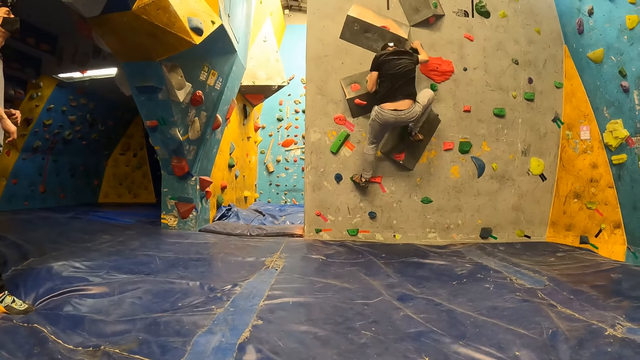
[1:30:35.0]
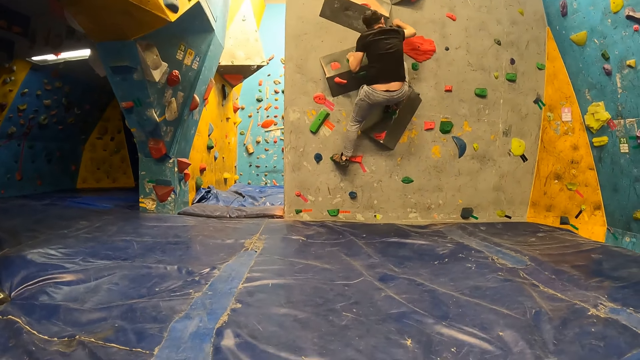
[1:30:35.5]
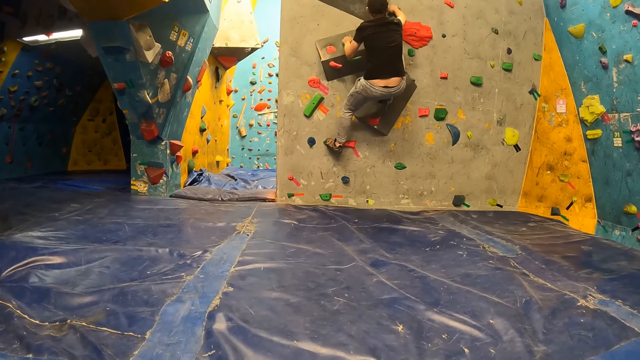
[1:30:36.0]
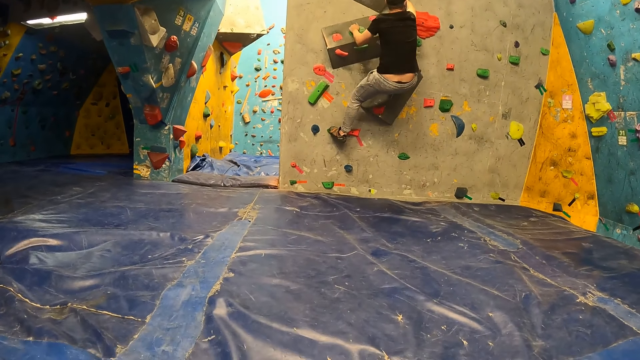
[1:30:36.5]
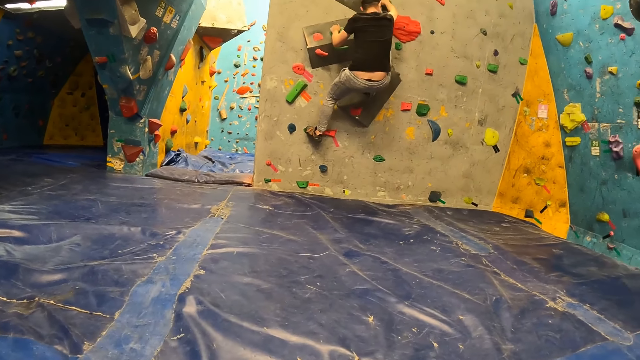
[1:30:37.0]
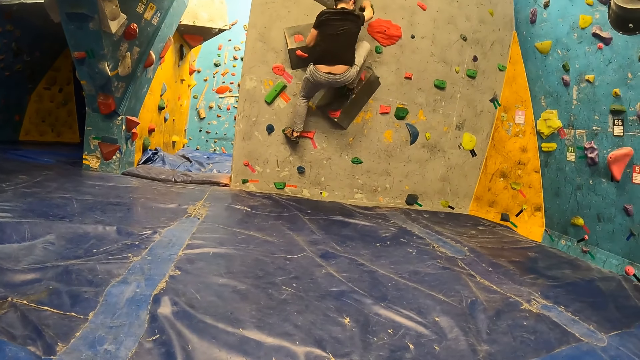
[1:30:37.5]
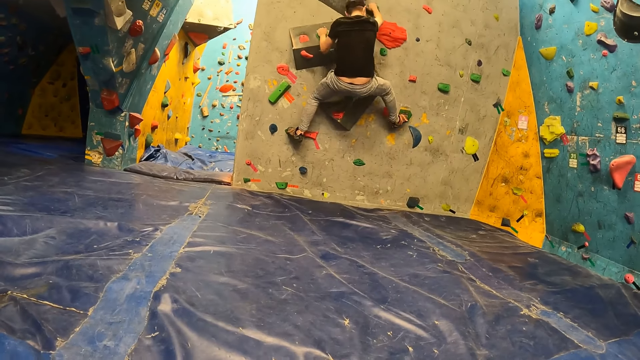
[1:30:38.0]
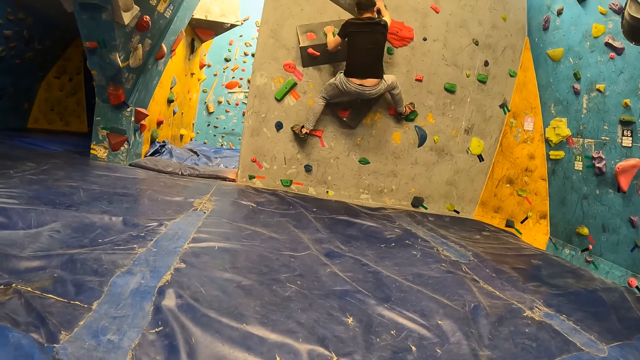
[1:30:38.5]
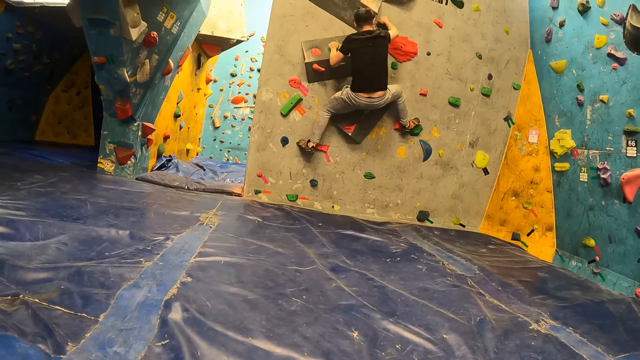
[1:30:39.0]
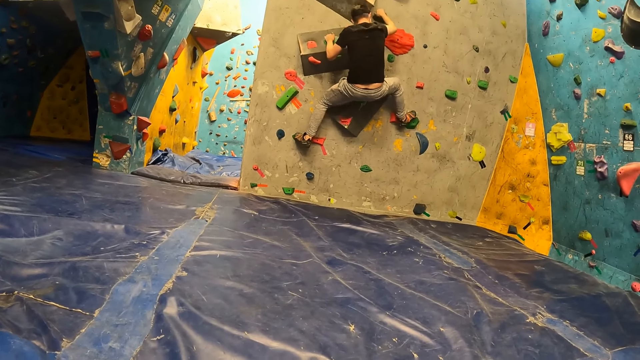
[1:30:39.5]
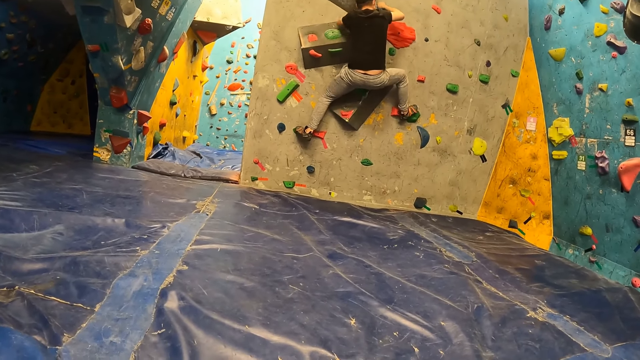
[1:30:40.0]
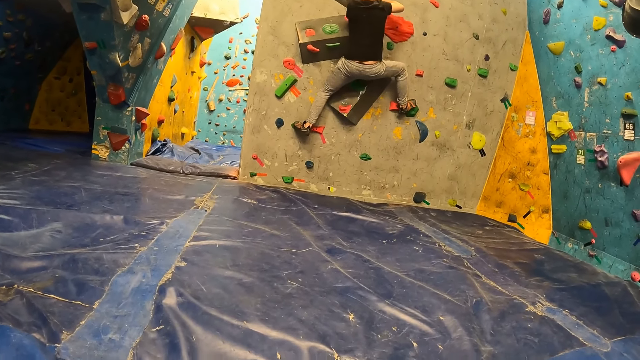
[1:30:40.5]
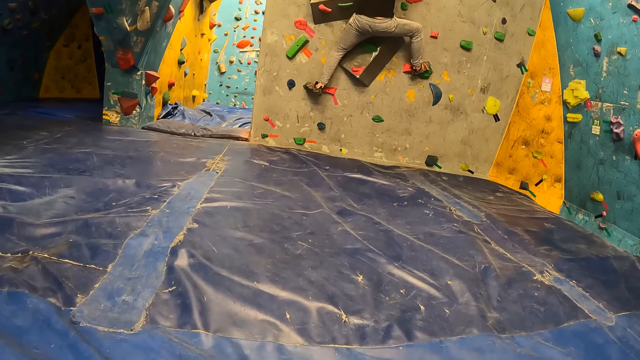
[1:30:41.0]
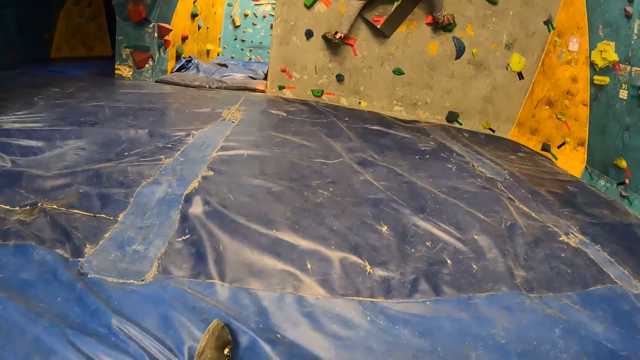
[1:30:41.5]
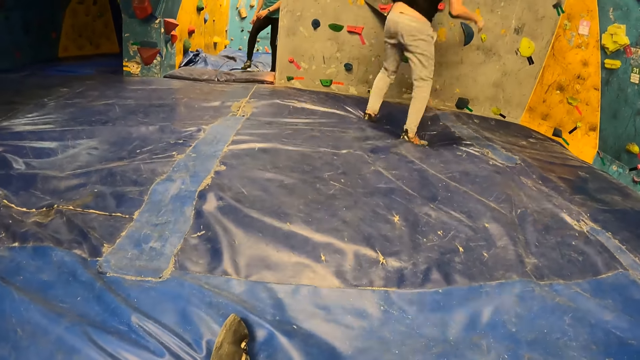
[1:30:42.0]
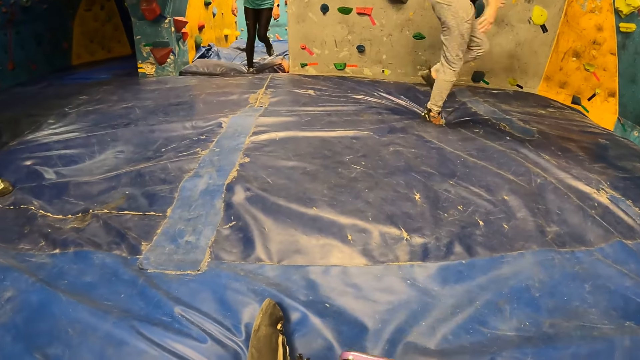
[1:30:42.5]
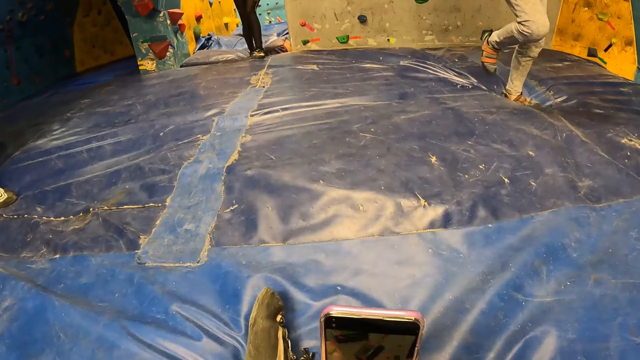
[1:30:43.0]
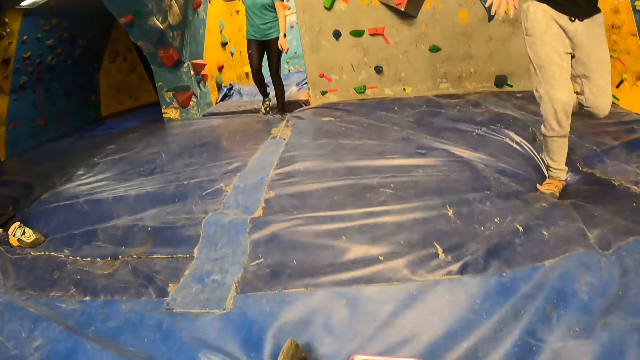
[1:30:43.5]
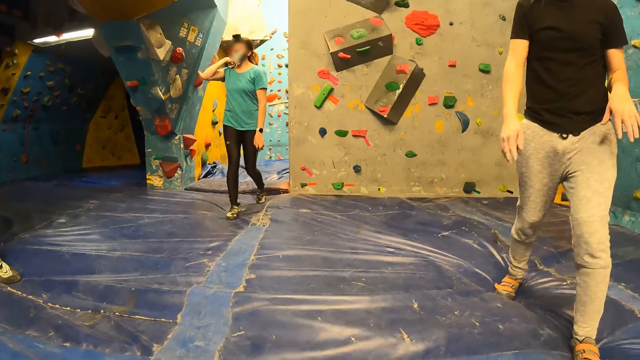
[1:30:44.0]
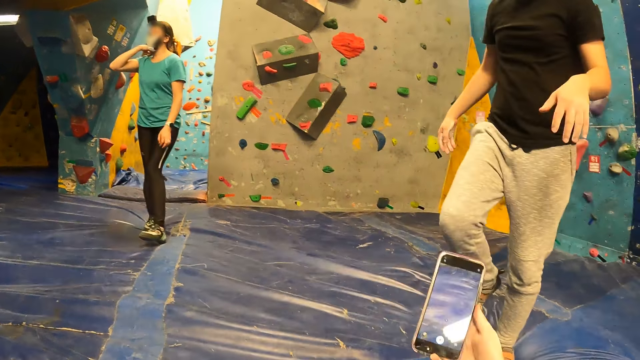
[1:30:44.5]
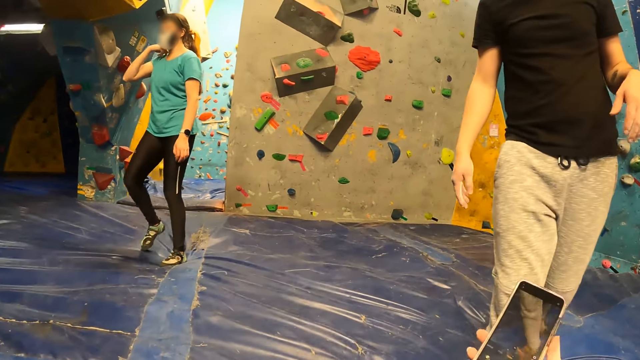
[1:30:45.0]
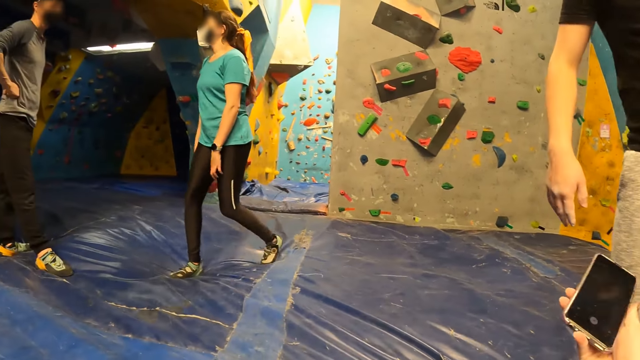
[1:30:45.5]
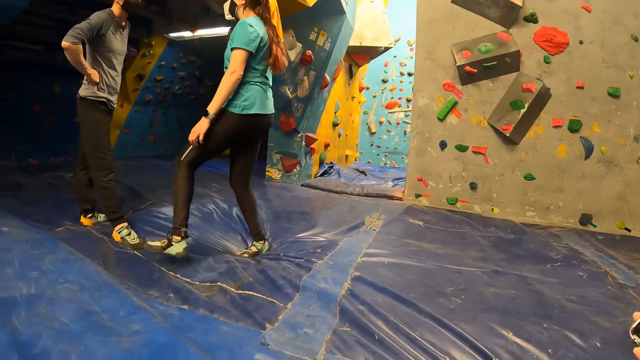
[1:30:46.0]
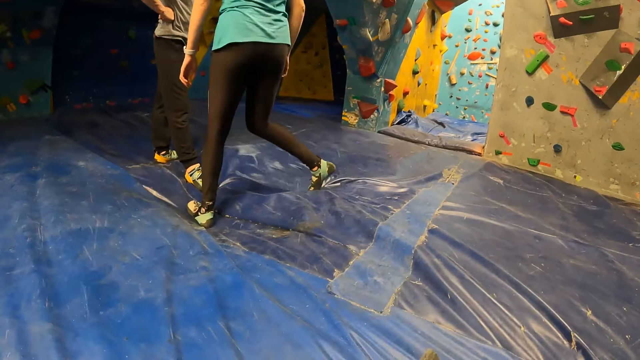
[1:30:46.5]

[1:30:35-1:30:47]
The man climbs down from the wall. A woman walks out of a room.

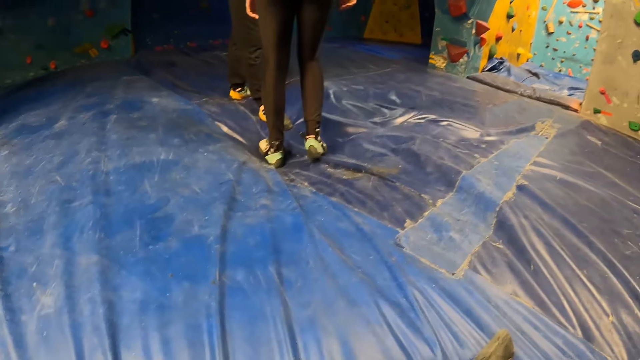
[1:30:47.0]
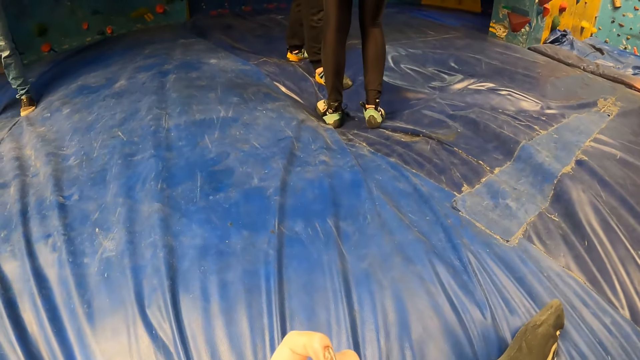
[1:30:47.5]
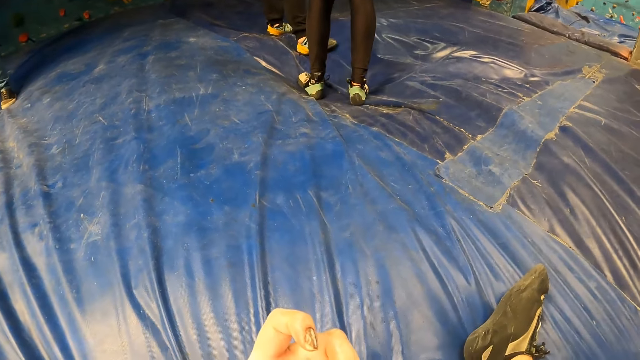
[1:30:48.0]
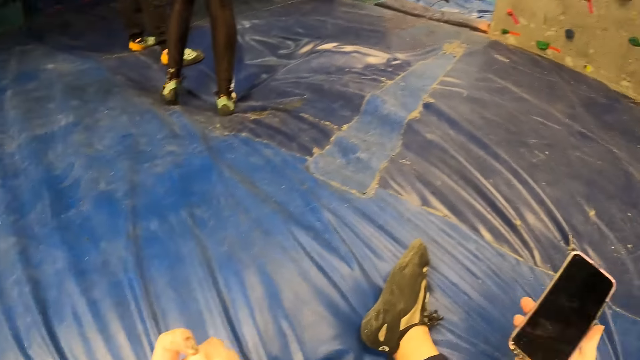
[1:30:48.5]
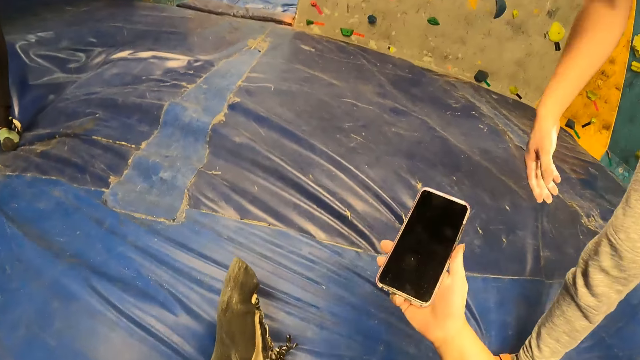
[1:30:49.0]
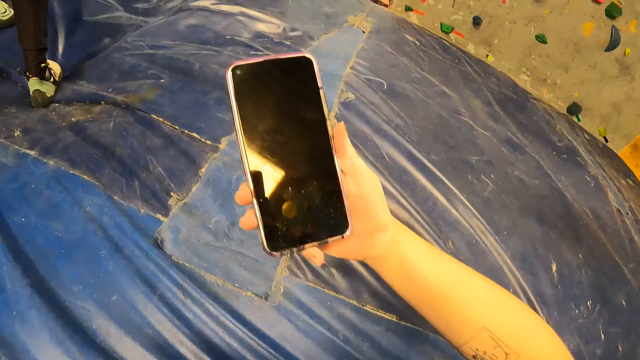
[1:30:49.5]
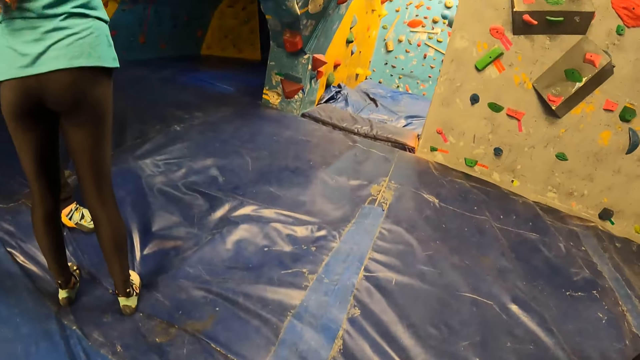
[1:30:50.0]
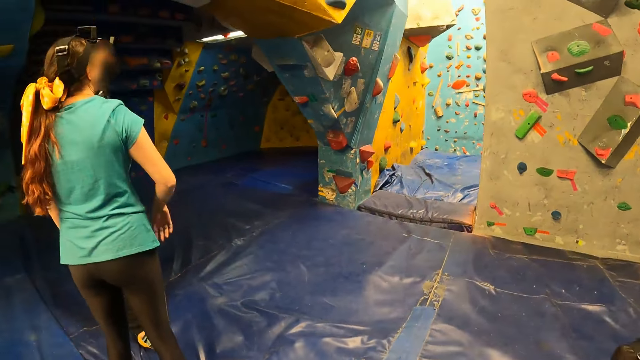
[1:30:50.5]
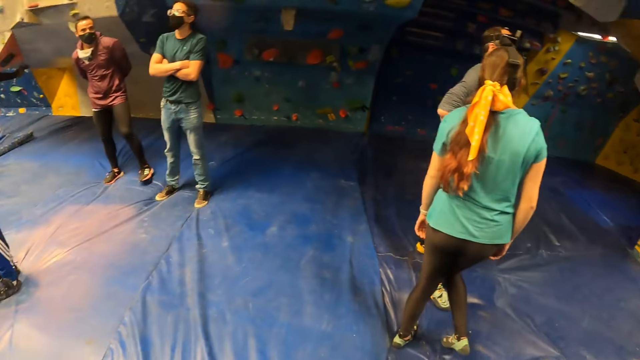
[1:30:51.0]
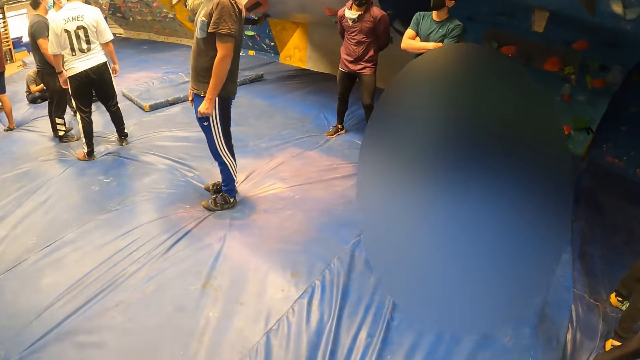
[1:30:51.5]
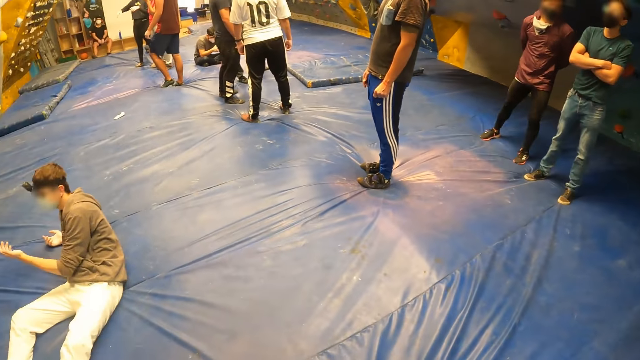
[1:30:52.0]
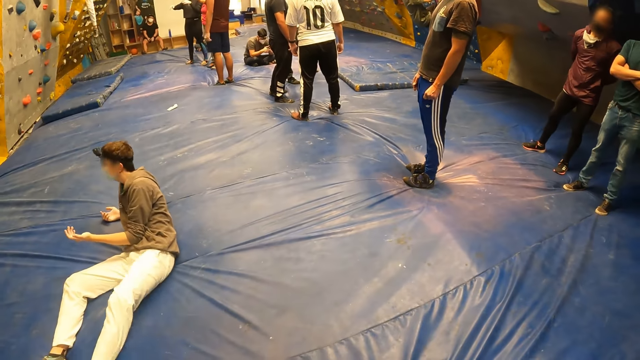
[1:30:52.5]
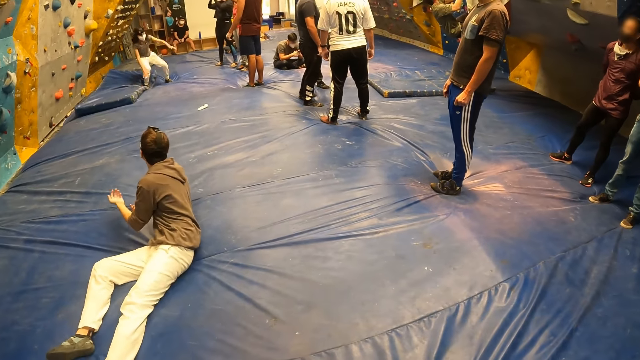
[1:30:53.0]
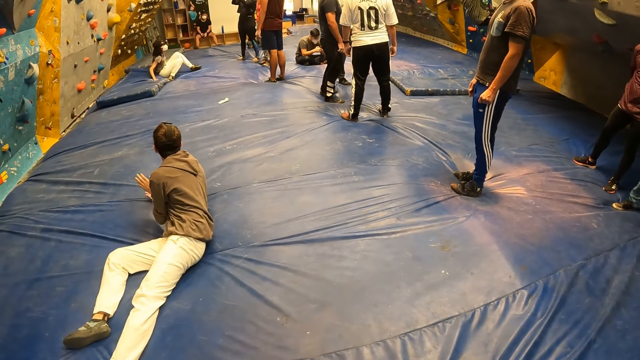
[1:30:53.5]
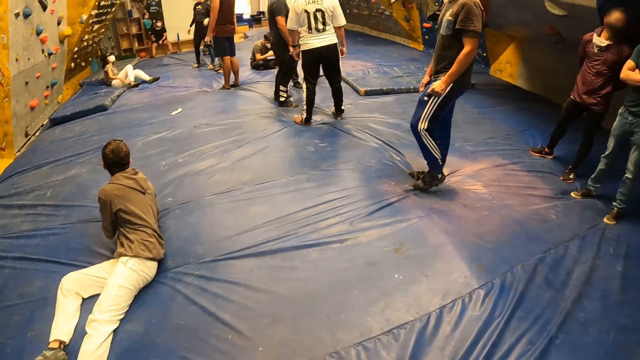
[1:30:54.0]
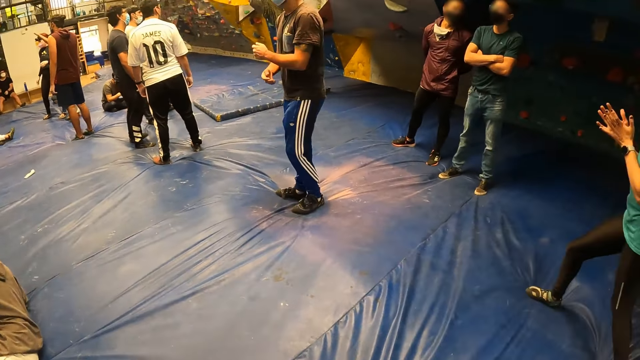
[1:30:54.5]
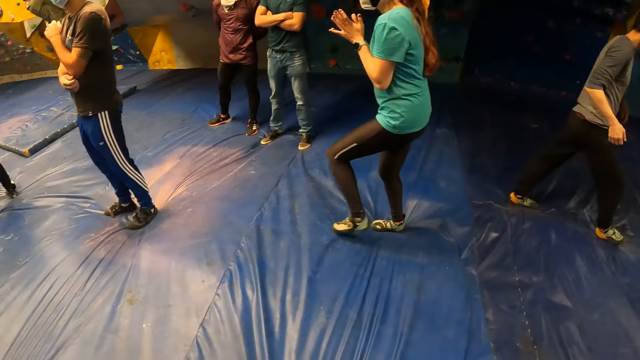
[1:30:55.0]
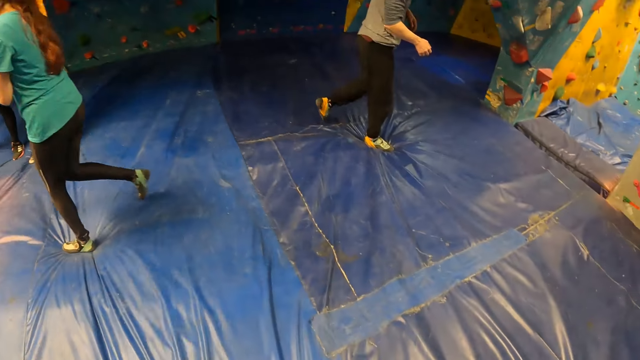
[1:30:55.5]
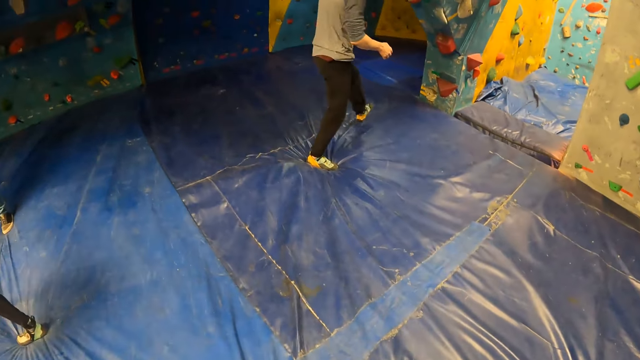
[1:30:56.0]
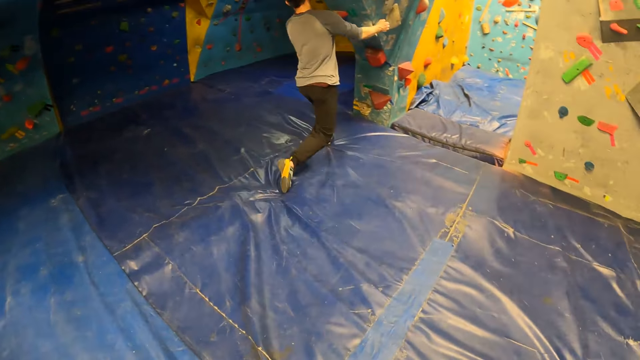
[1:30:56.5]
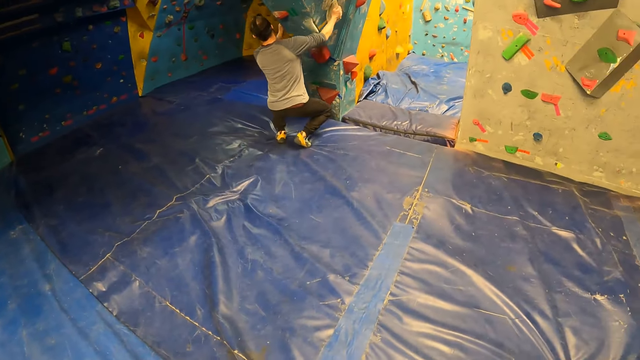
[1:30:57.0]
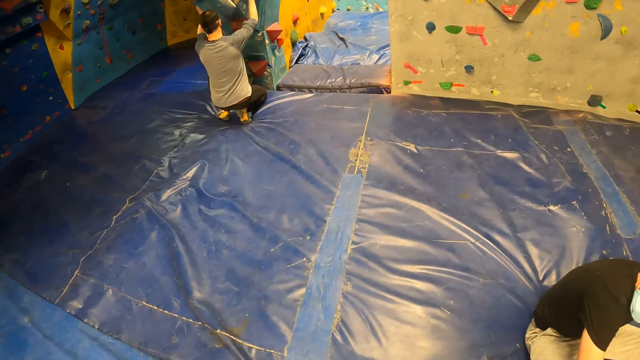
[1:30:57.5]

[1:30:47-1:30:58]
The camera wearer gets up from the bouncing mat. A woman climbs down from a wall.
